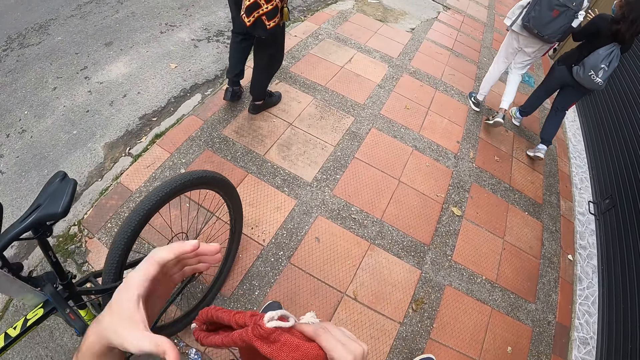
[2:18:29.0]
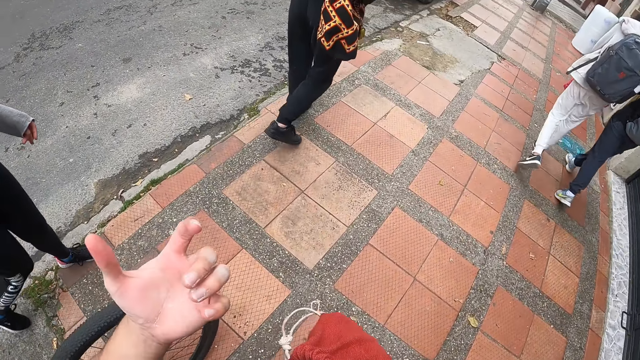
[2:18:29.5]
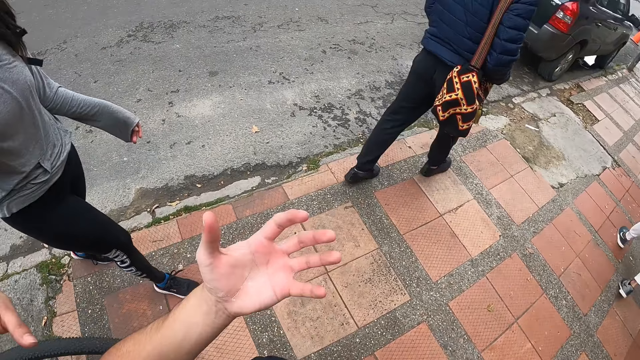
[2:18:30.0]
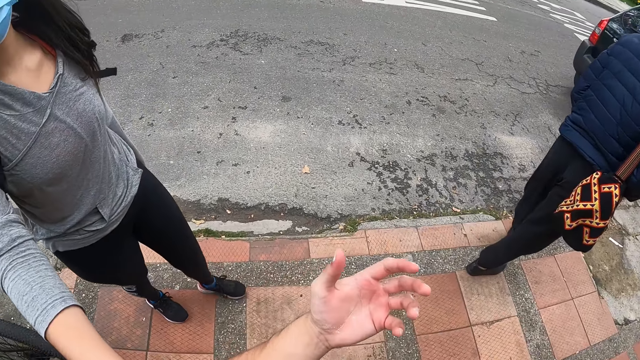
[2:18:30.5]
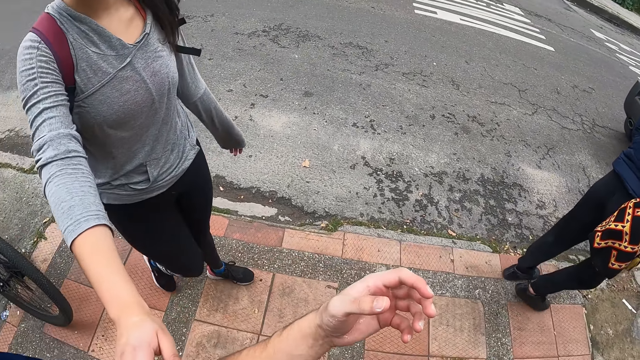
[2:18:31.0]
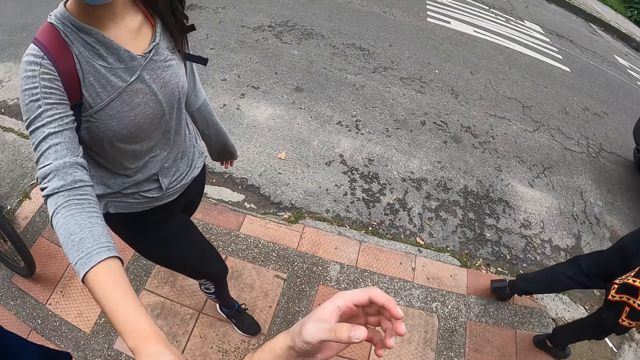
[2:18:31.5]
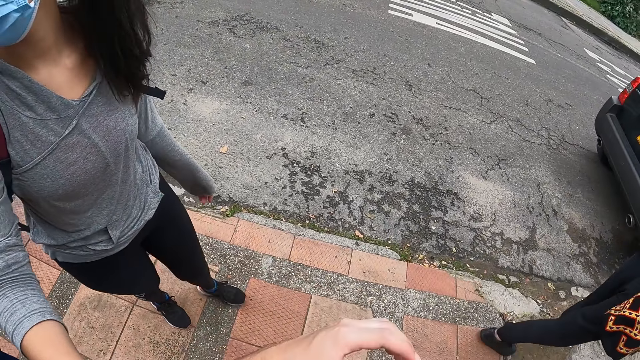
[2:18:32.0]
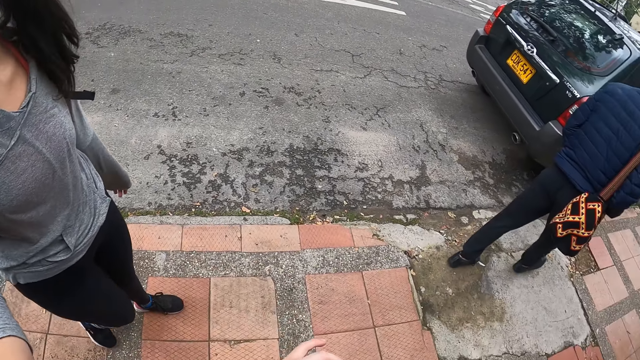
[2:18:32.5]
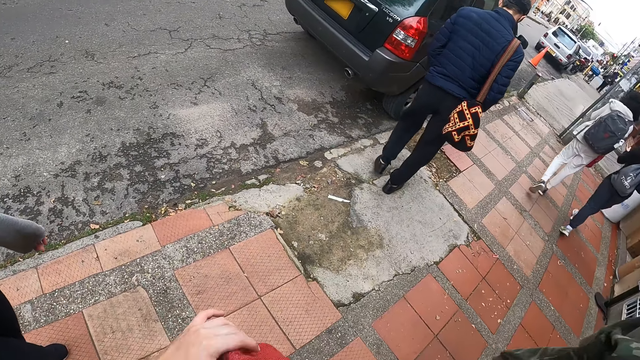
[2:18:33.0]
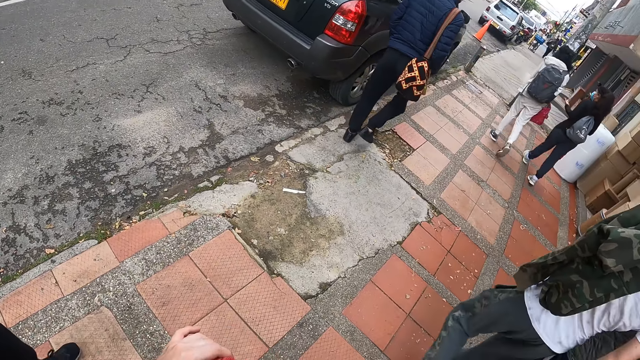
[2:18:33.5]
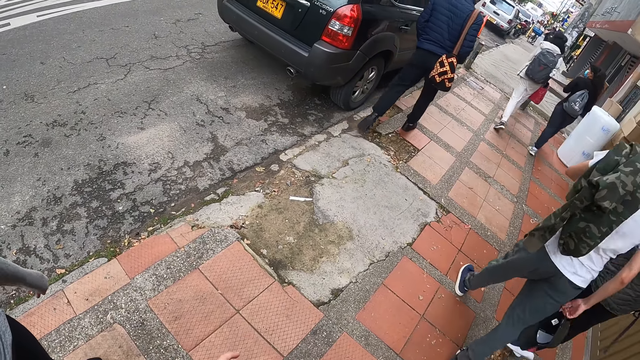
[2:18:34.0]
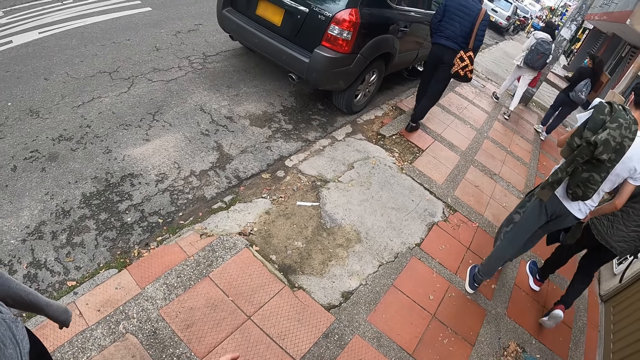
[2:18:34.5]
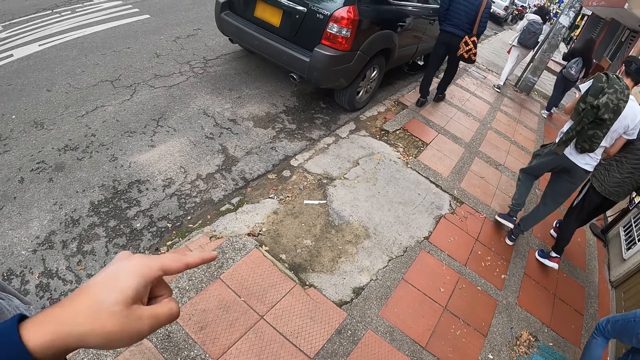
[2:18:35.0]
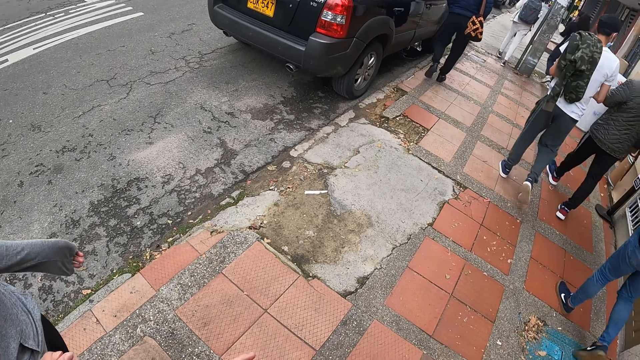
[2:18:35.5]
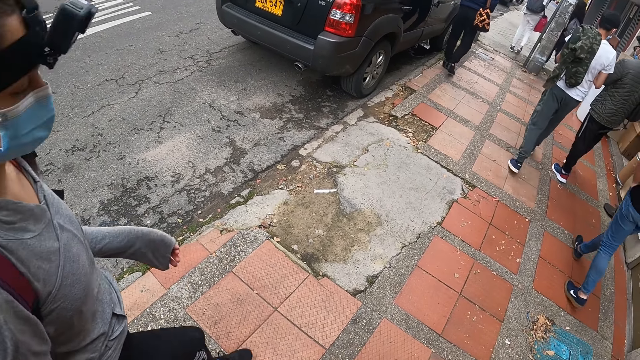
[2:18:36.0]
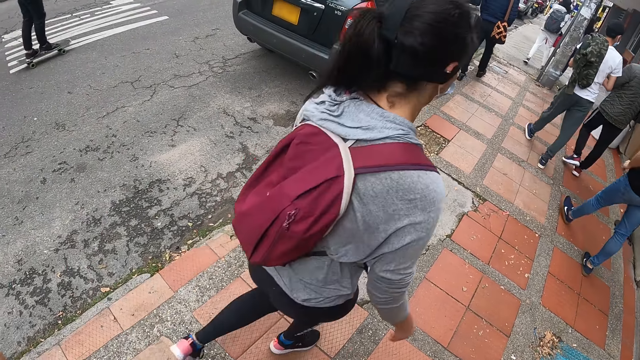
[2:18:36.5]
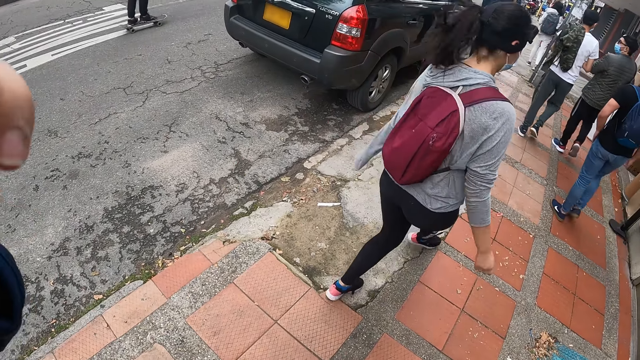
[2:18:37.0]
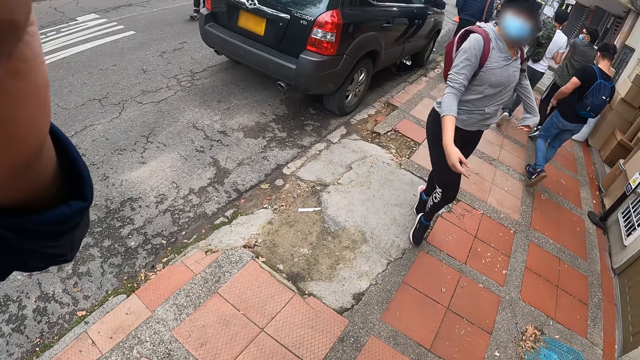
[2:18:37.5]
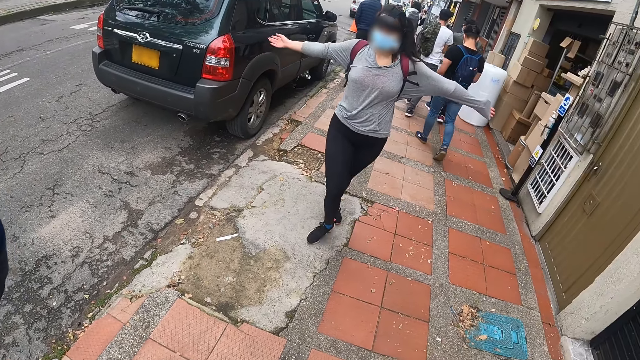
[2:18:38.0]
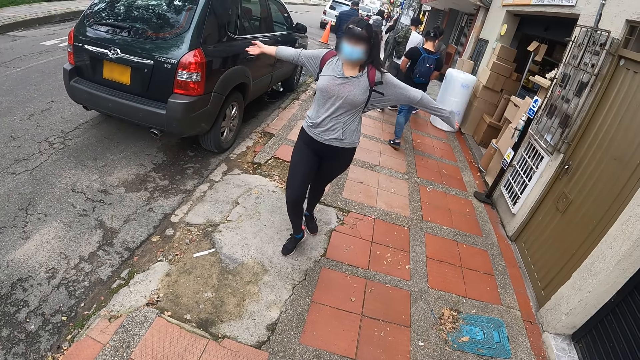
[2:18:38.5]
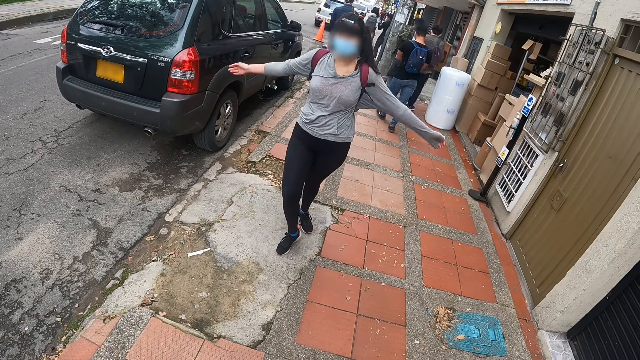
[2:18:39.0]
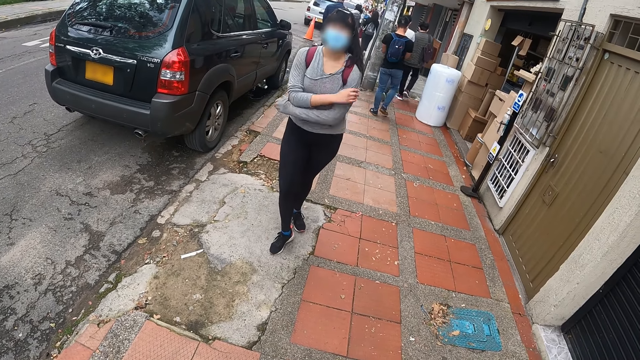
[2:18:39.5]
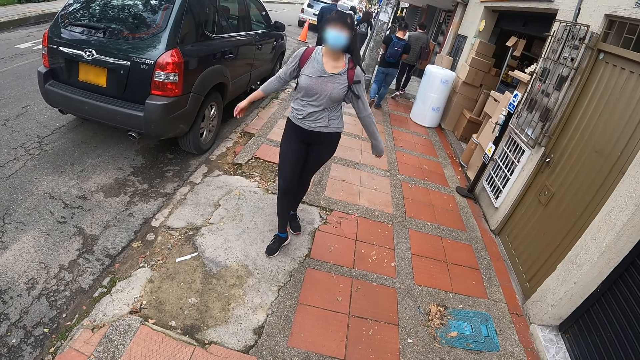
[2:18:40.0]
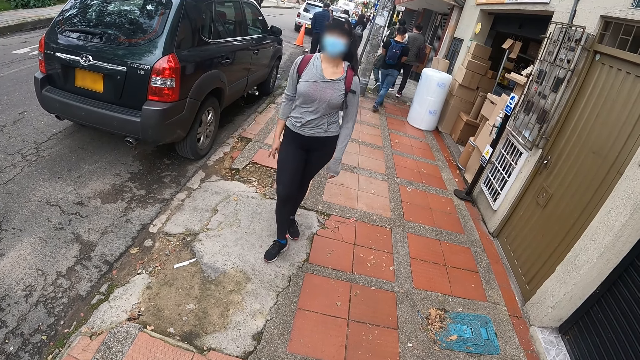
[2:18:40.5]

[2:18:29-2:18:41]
The camera wearer interacts with the woman. They lift the hand. The woman stretches the hand. The camera wearer looks around. They point fingers. The woman walks around and stretches the hands.

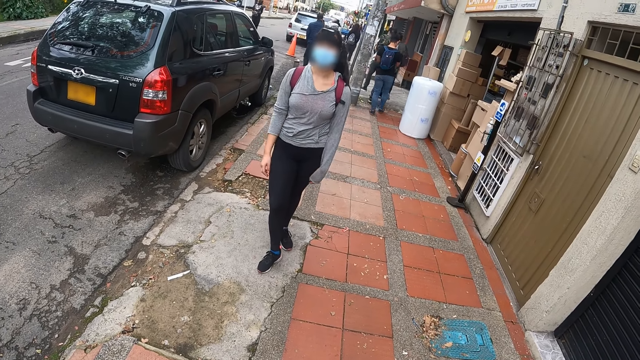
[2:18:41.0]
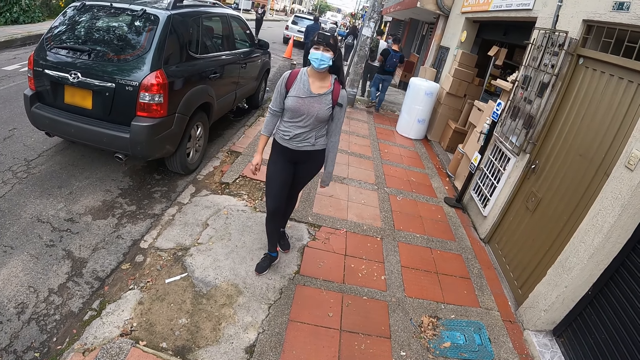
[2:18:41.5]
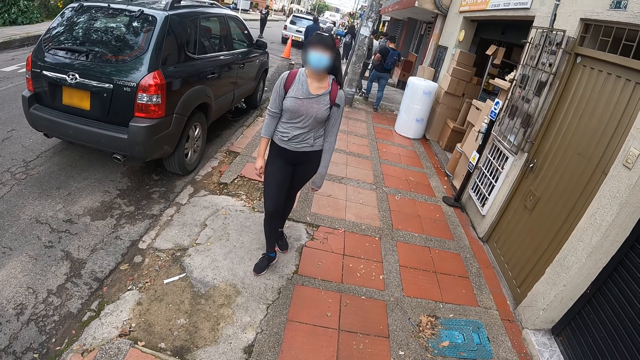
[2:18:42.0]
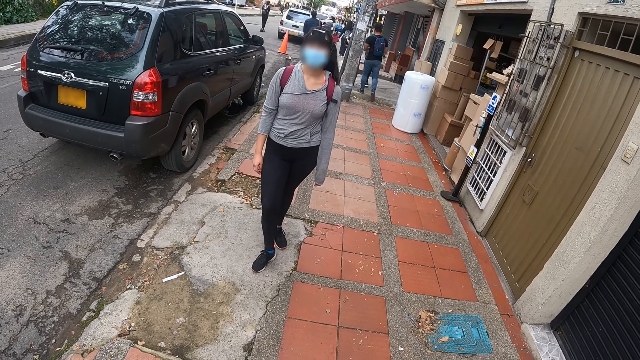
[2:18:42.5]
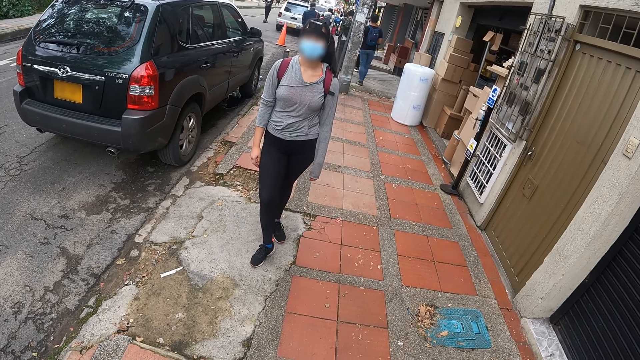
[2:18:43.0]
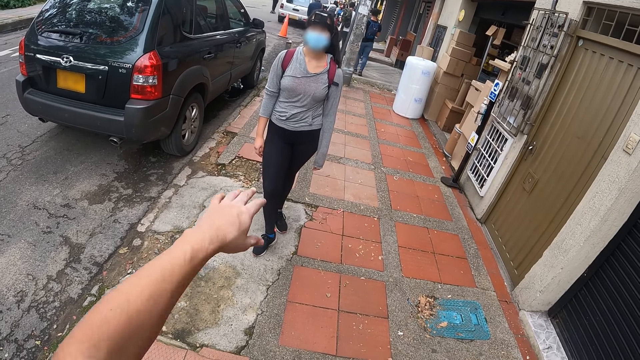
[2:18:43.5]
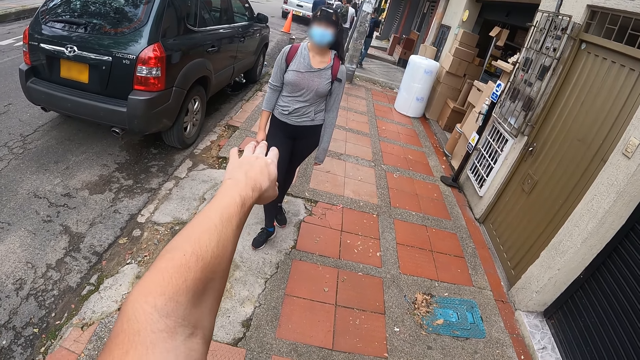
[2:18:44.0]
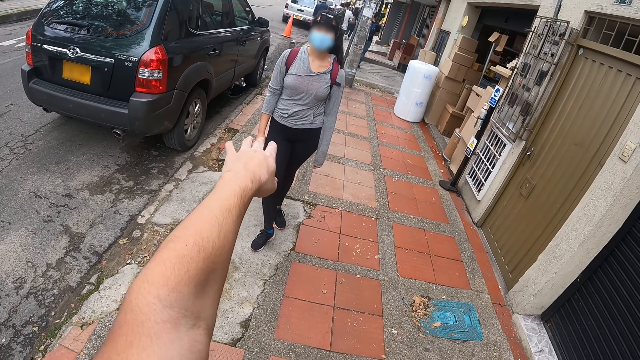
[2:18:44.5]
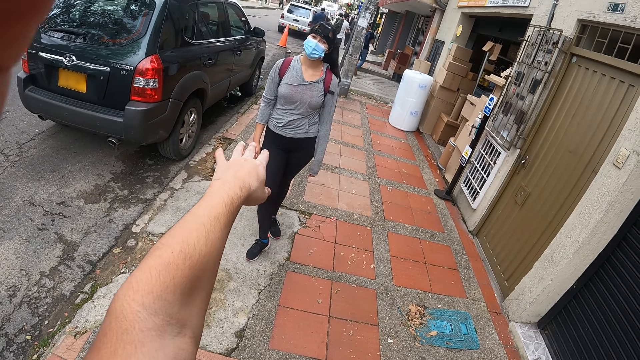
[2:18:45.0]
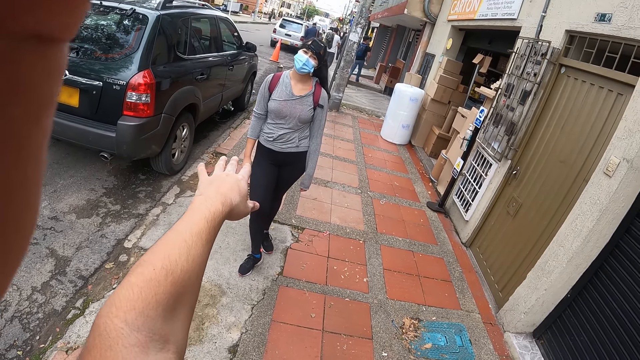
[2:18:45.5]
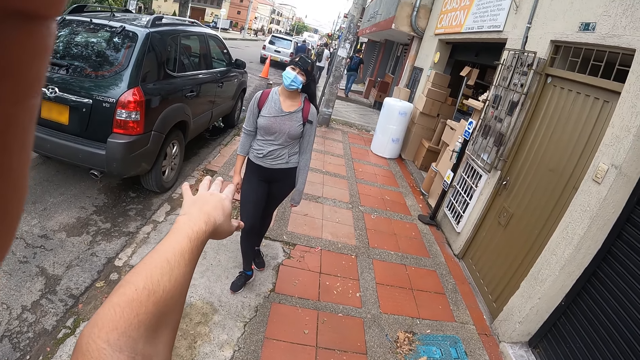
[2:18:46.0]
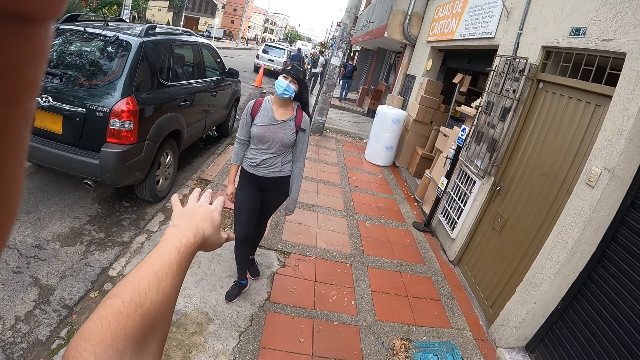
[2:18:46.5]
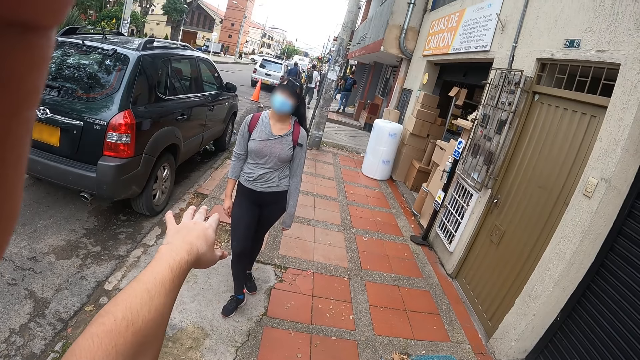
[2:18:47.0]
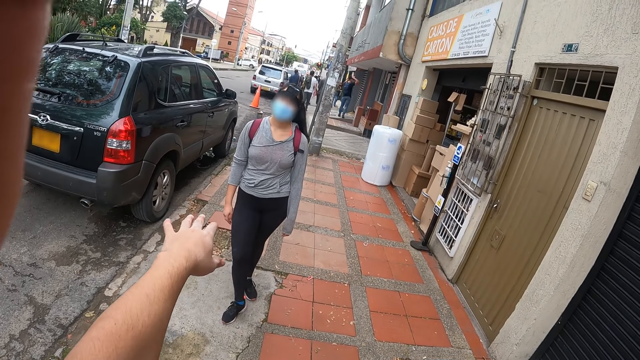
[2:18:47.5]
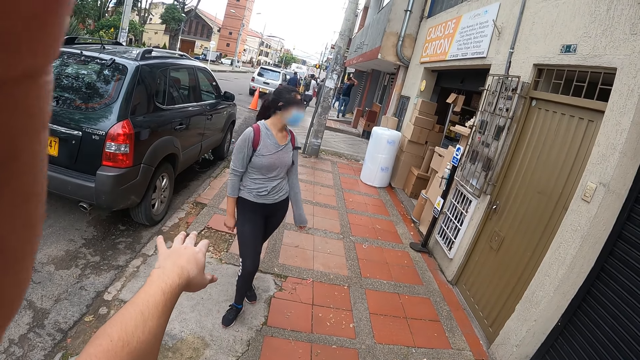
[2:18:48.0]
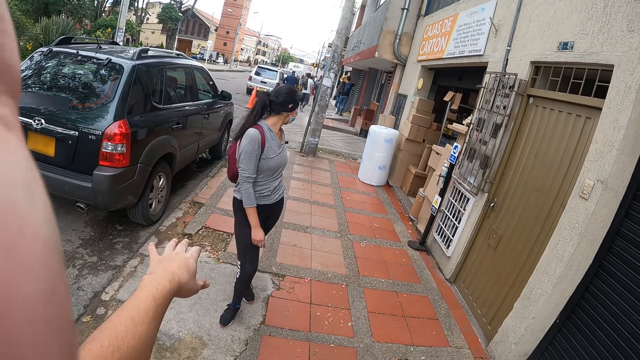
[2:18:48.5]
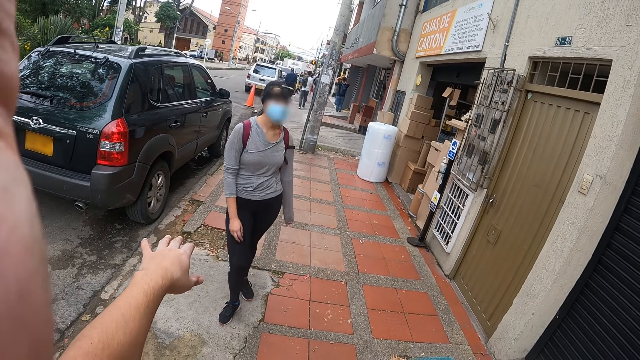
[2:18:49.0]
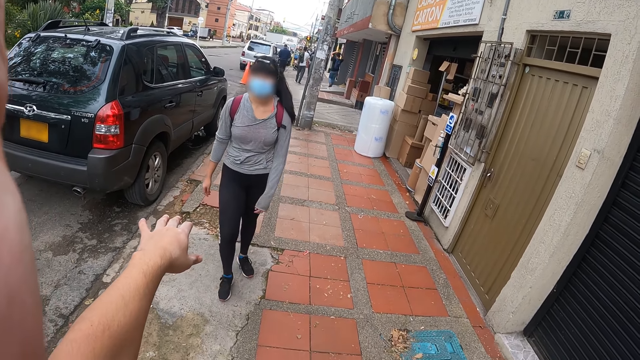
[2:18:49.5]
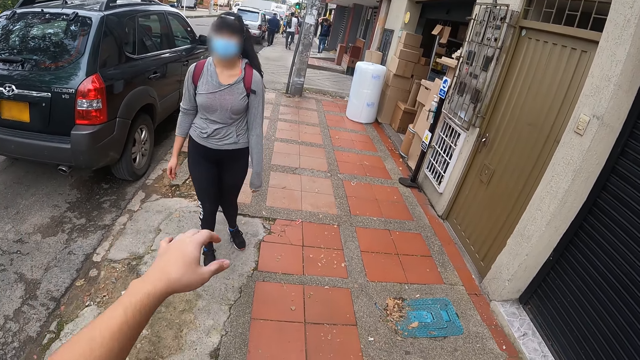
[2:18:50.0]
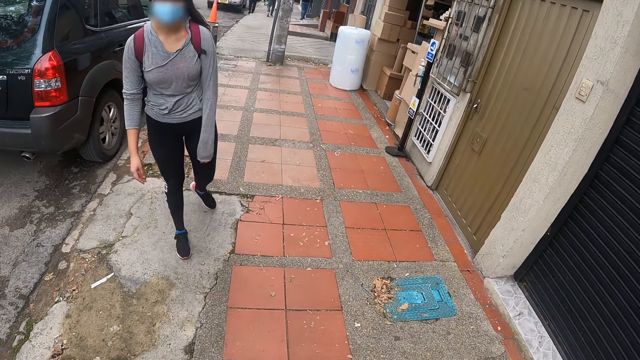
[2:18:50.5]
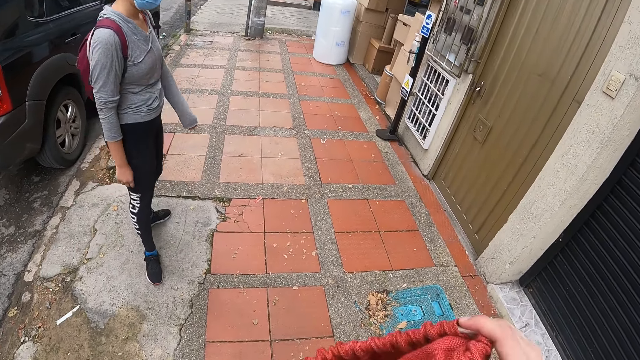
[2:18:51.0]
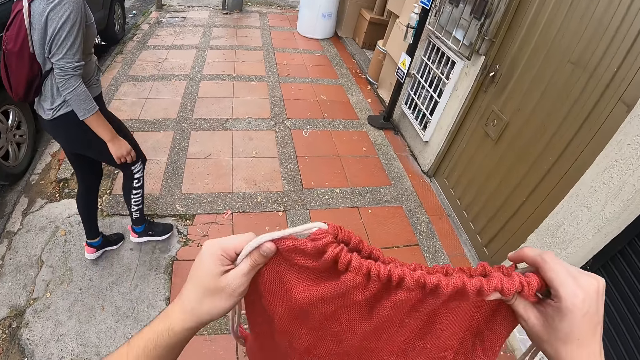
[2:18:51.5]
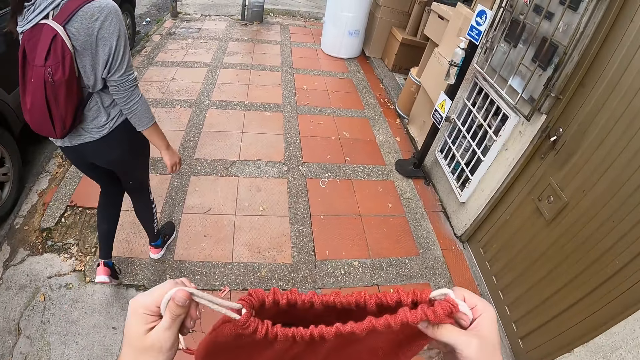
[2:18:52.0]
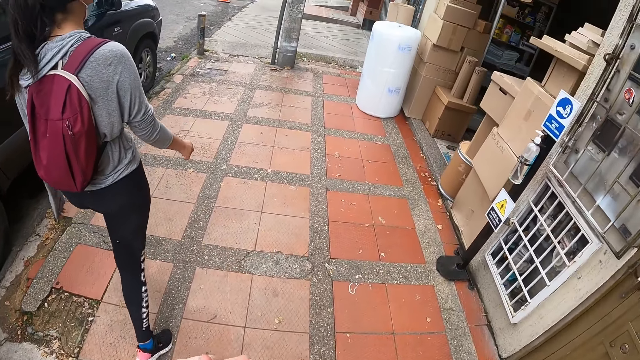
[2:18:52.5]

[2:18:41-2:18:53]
The camera wearer looks around. They stretch the hand. A man touches the camera wearer's head with his left hand. The camera wearer lifts the hand. The woman looks behind. The camera wearer walks on the sidewalk with the woman and the man. The woman walks around. The camera wearer stretches the bag.
